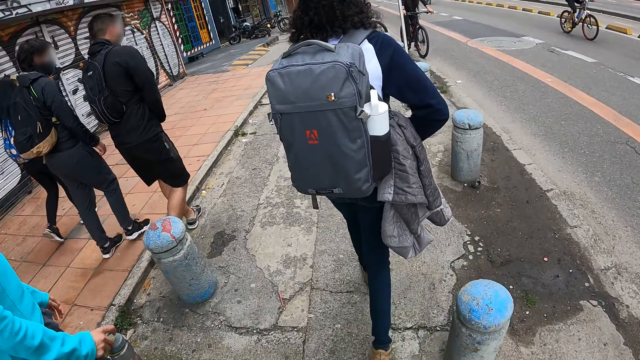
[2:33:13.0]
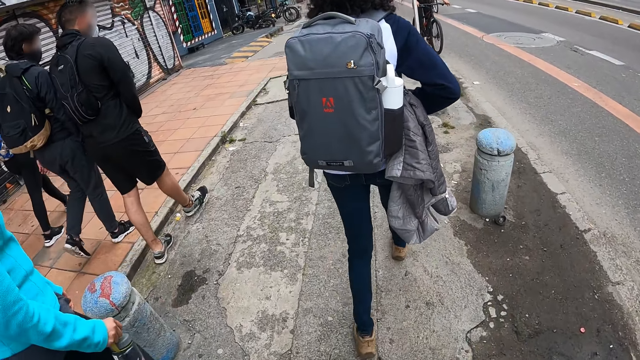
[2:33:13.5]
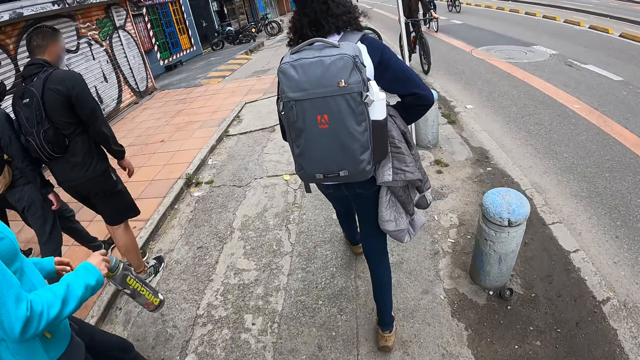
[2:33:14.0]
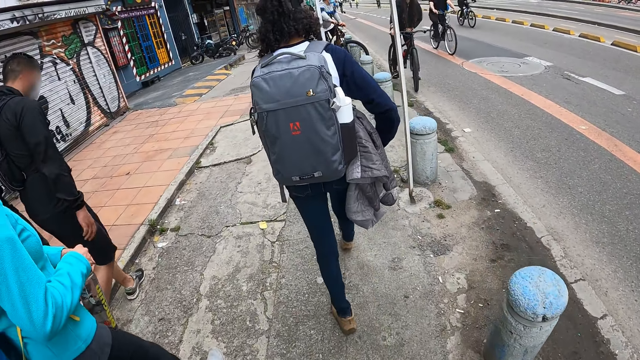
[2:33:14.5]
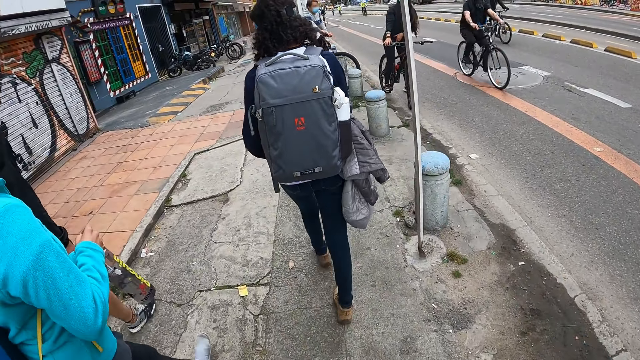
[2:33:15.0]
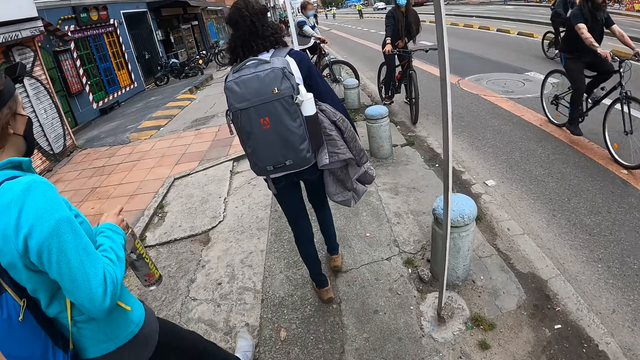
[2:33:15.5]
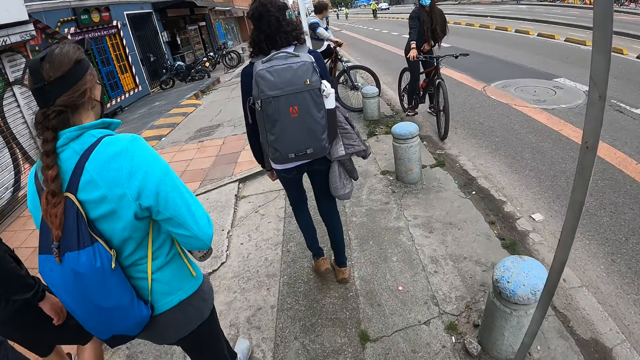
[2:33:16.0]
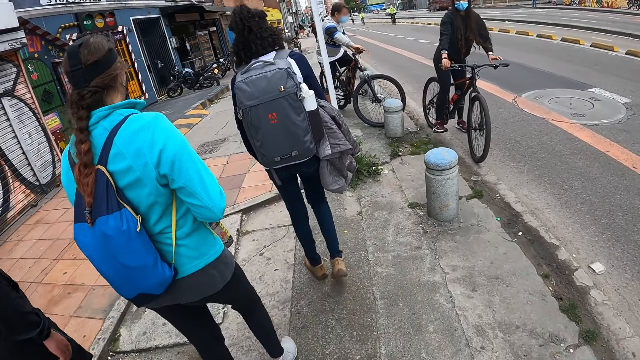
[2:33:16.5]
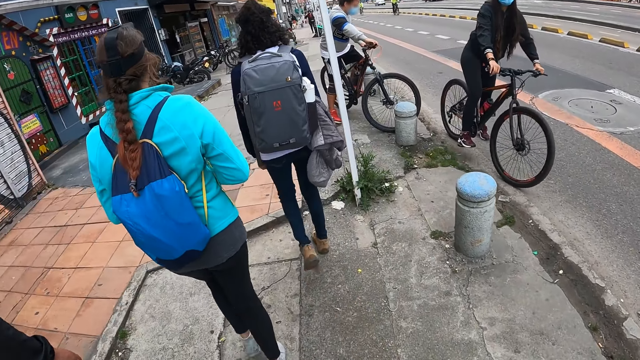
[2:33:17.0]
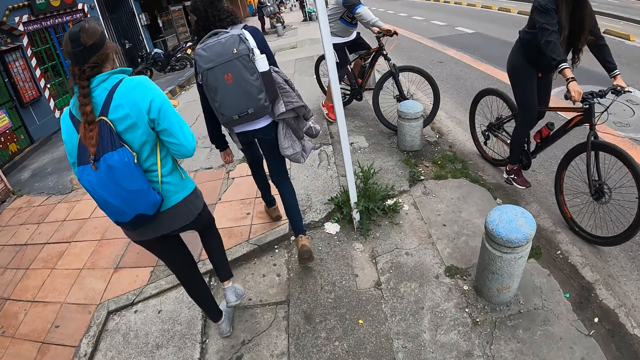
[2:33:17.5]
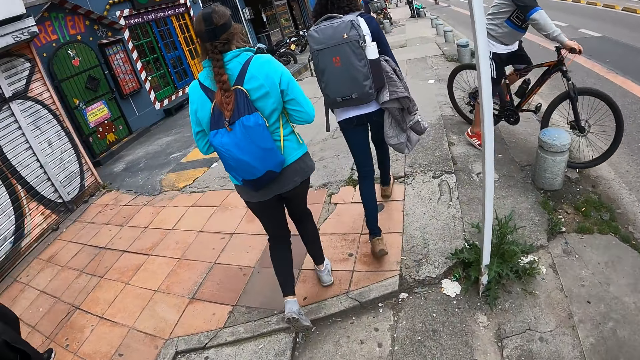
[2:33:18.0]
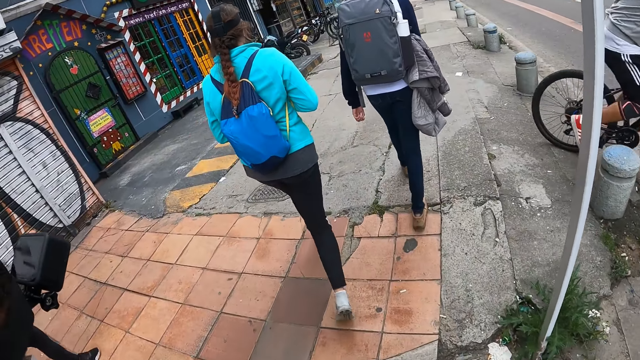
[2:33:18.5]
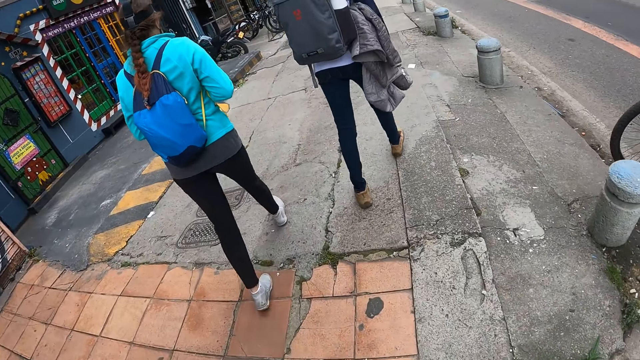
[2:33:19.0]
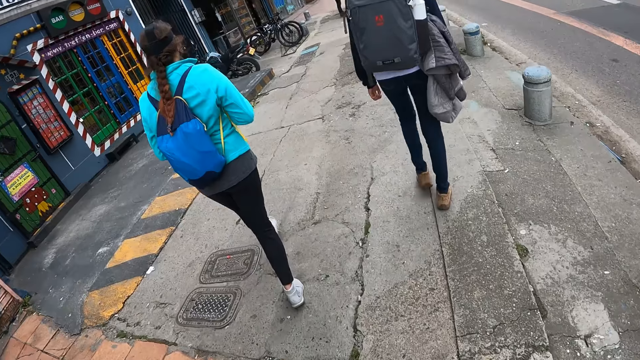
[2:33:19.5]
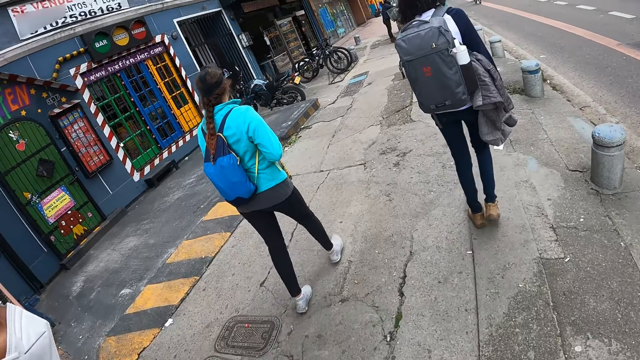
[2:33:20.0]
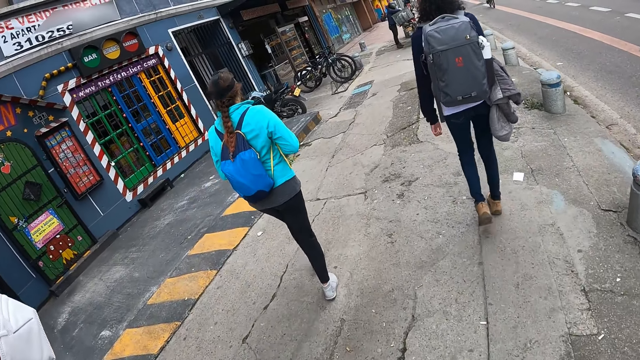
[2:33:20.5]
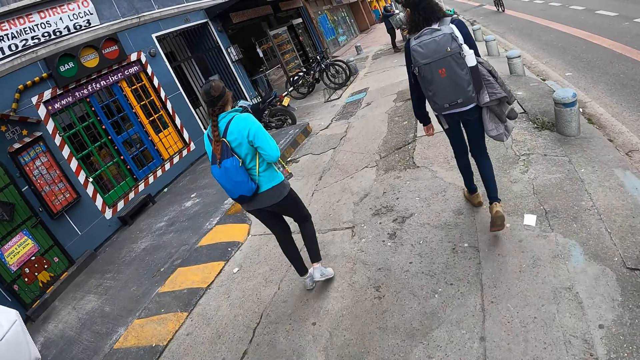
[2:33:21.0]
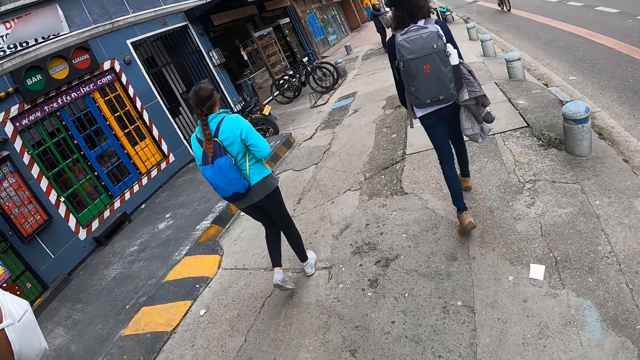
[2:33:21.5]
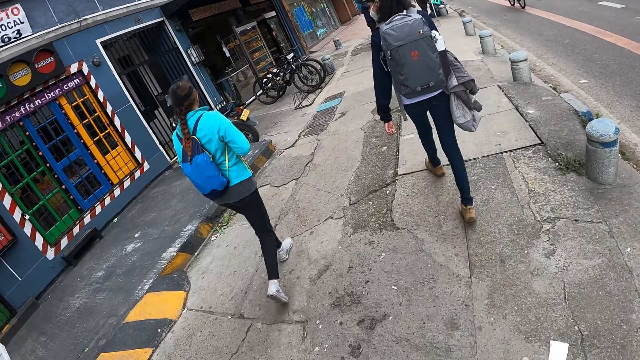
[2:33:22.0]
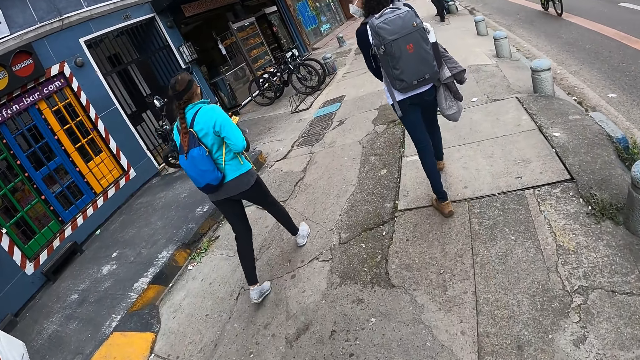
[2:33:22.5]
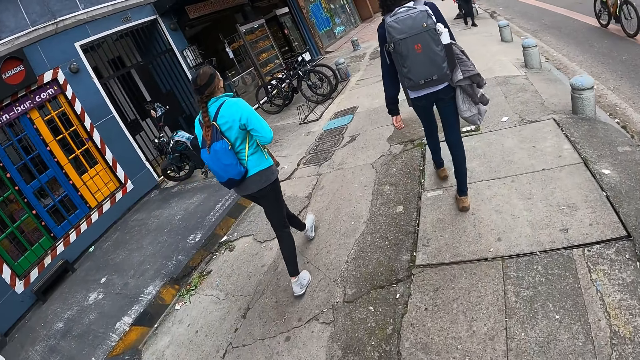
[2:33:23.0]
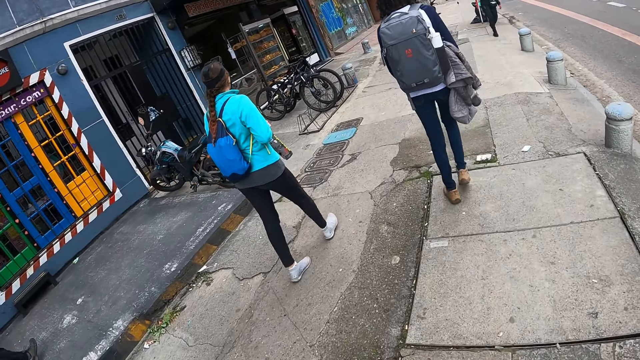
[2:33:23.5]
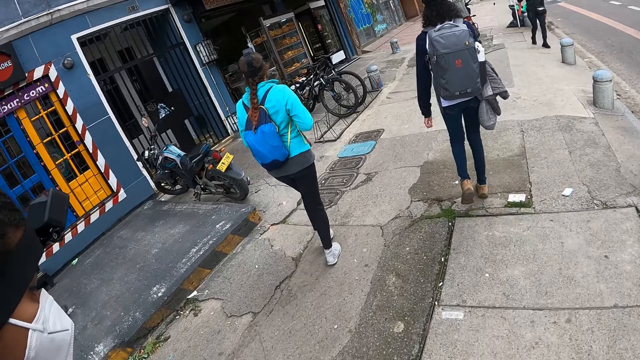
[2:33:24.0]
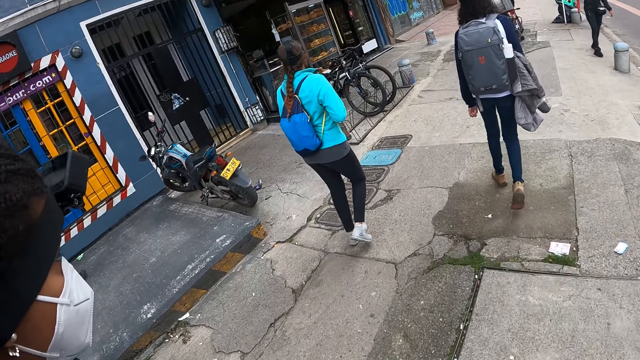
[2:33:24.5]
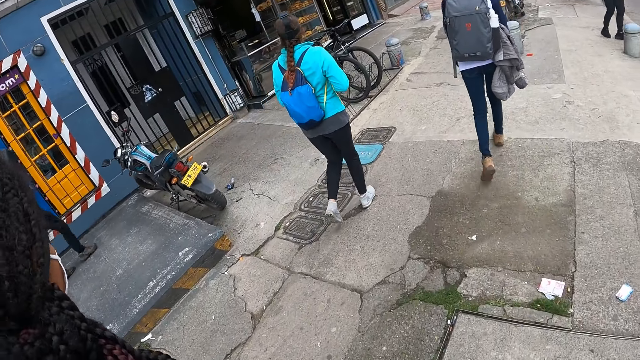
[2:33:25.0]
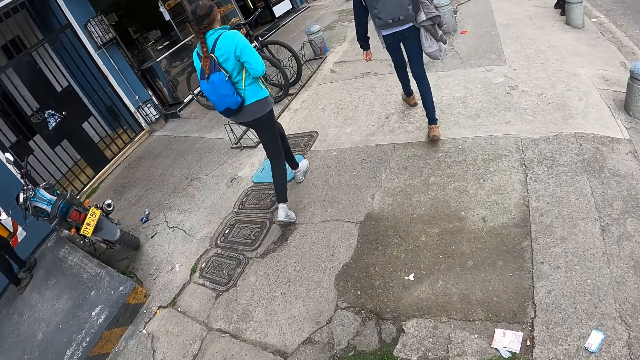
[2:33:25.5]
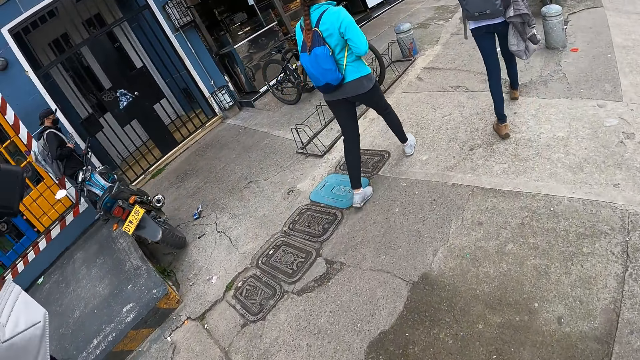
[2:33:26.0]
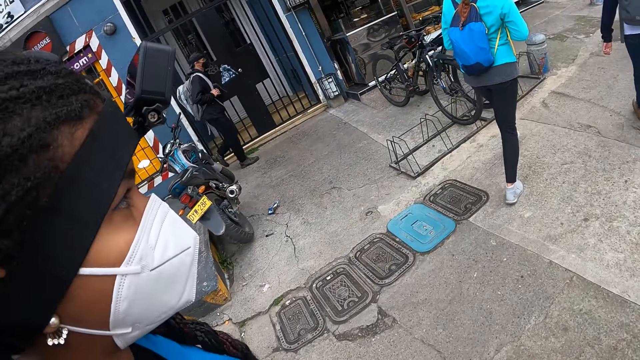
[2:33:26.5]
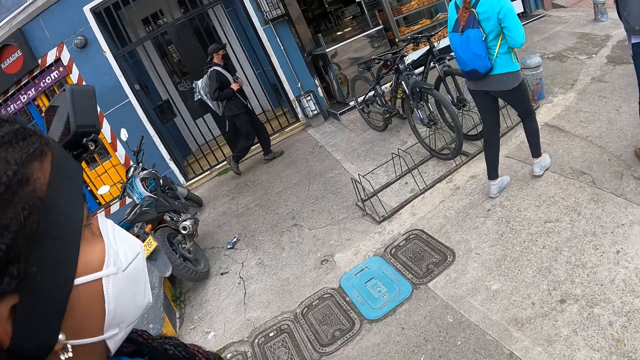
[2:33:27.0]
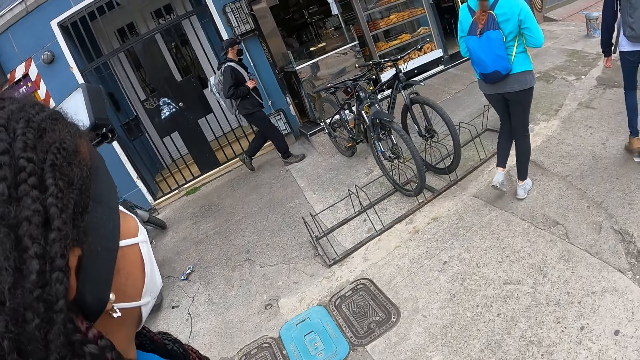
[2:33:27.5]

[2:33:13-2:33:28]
A woman holds a can. The camera wearer walks on the pavement. They interact with the woman.

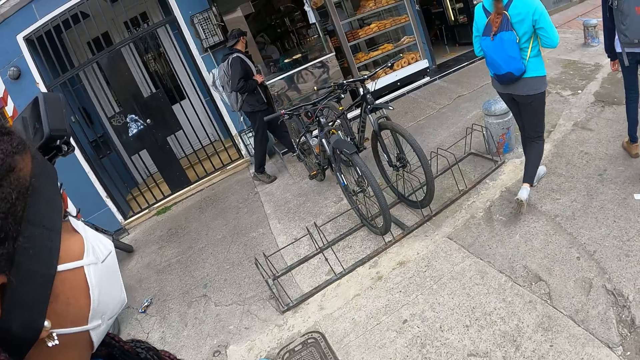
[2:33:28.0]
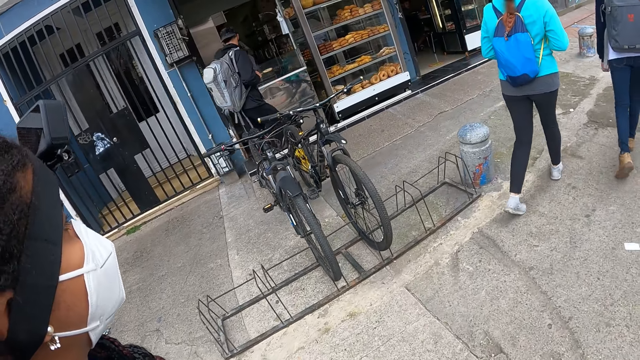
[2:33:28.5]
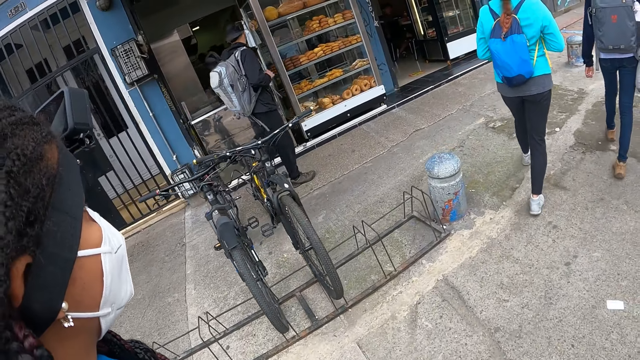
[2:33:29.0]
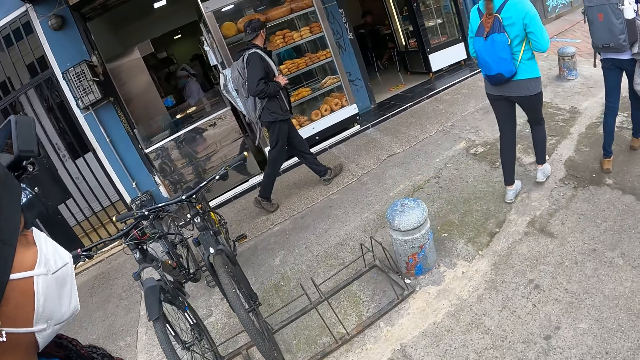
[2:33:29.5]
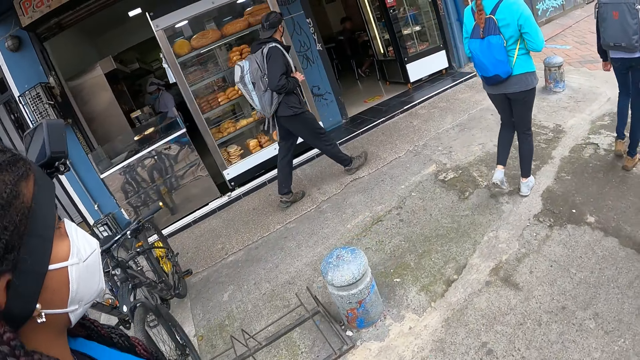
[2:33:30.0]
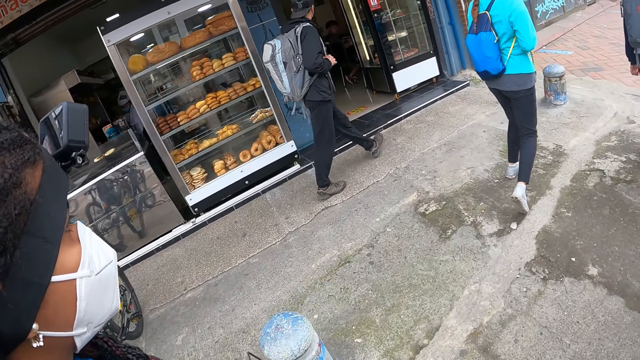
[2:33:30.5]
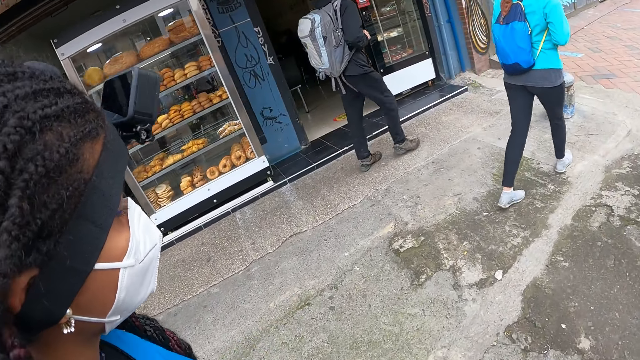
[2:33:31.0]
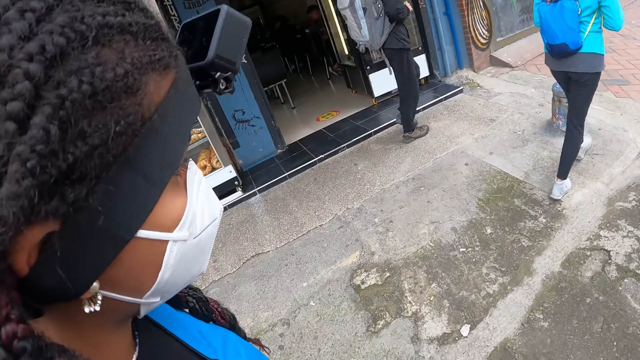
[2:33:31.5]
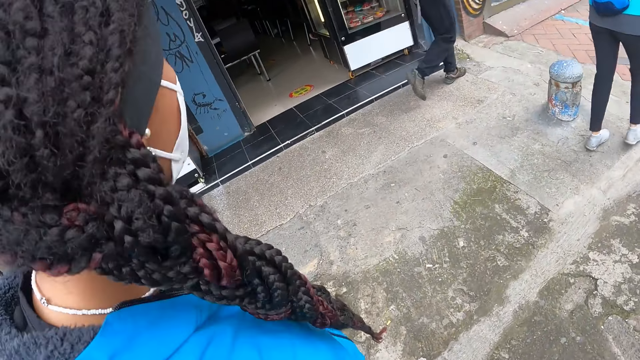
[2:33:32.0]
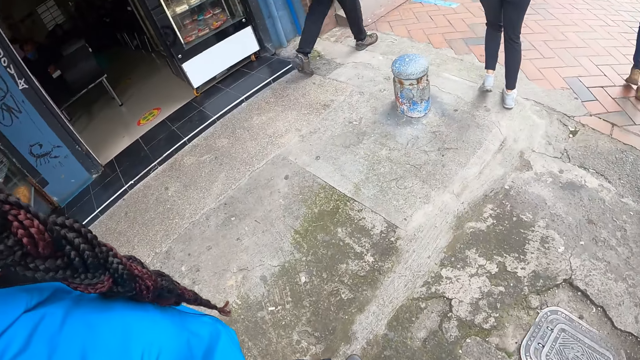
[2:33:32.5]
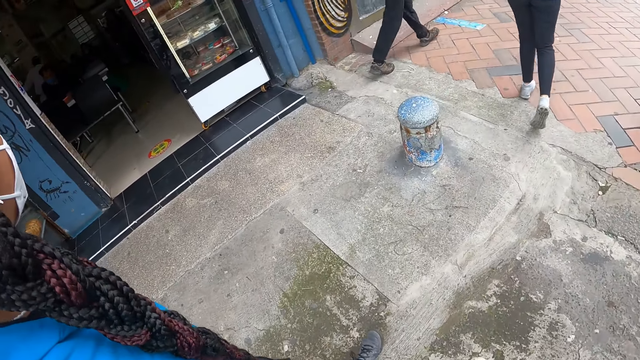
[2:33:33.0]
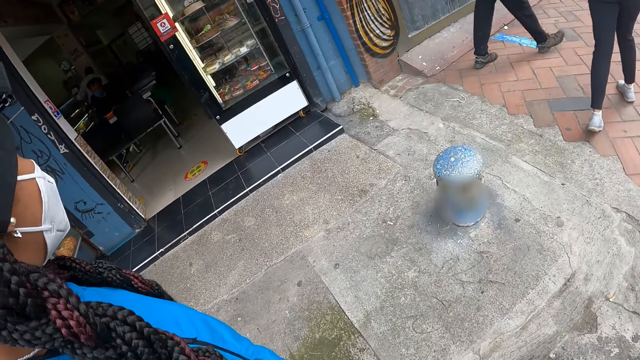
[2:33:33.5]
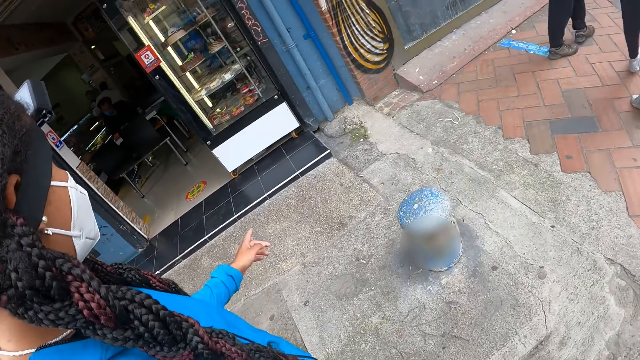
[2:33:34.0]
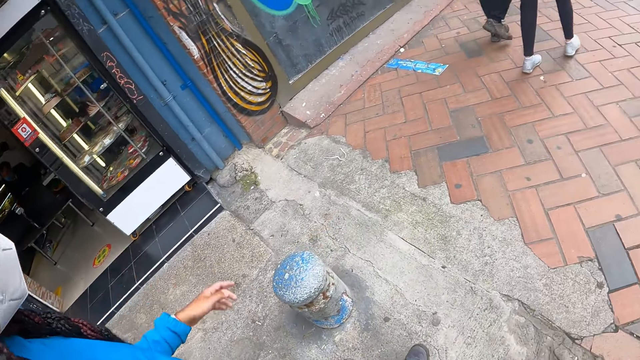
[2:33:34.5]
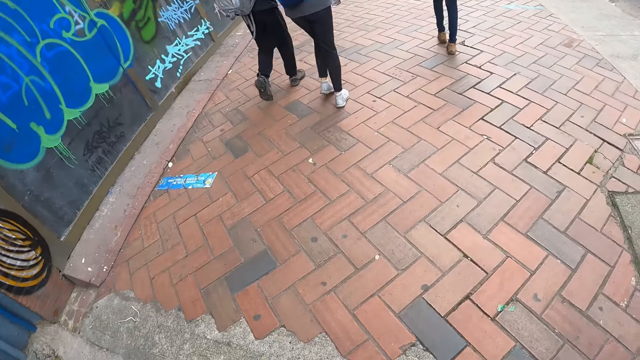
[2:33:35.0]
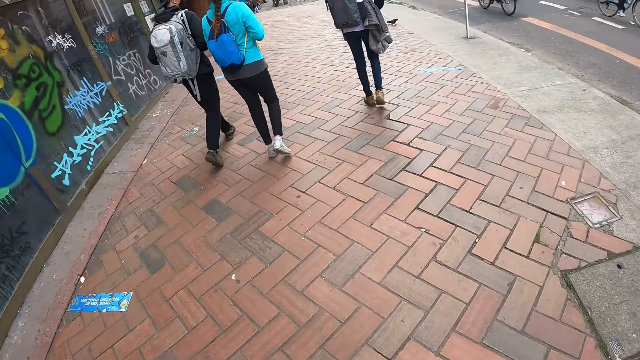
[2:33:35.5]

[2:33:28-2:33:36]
A woman walks on the pavement beside the camera wearer. The woman points at the shop. The camera wearer walks on the pavement.
